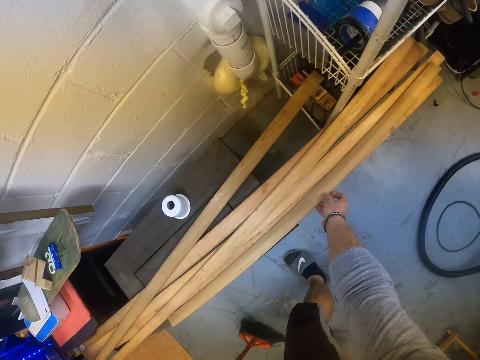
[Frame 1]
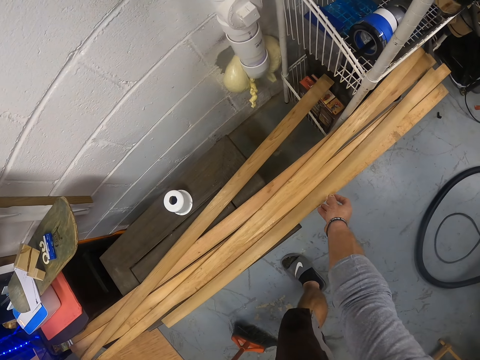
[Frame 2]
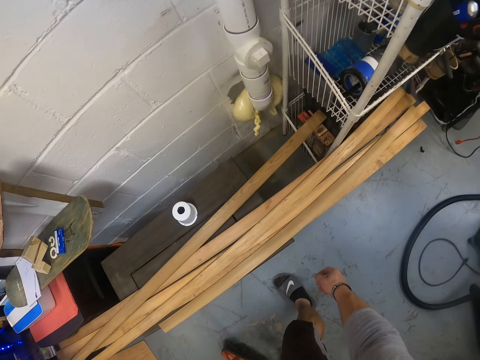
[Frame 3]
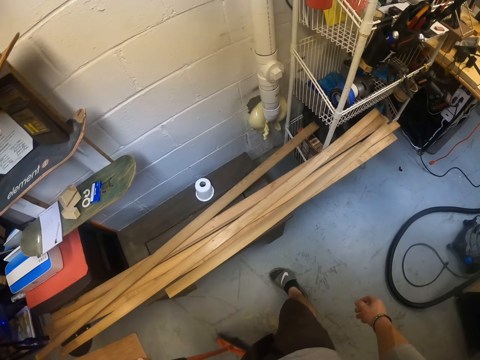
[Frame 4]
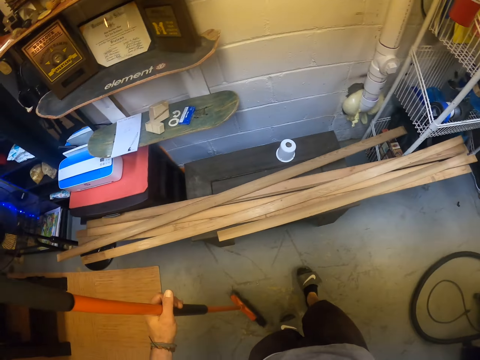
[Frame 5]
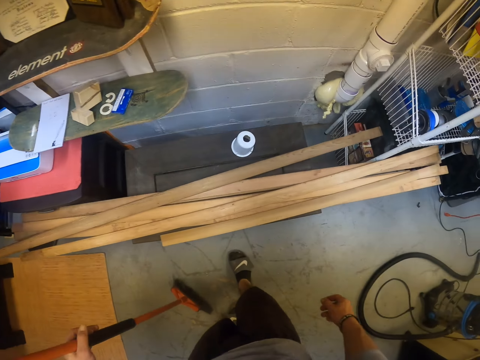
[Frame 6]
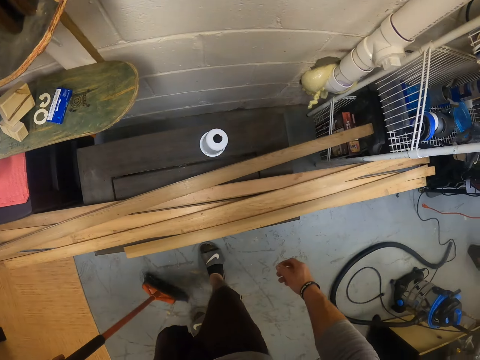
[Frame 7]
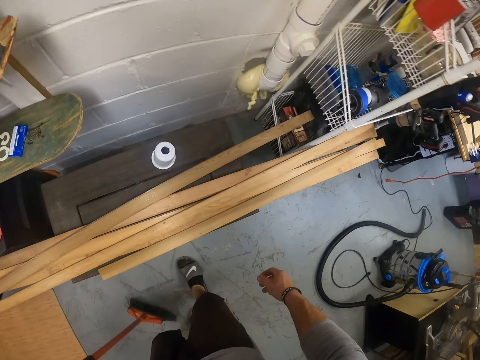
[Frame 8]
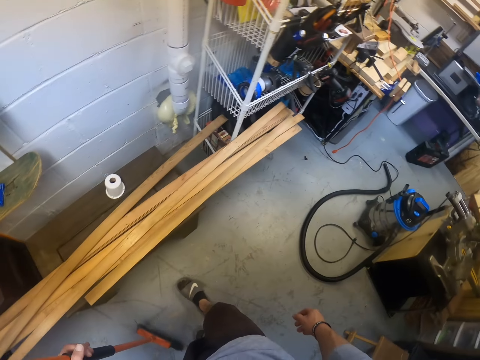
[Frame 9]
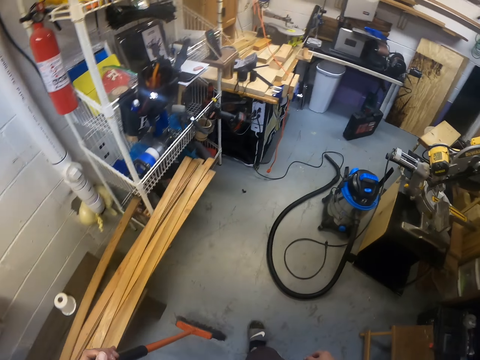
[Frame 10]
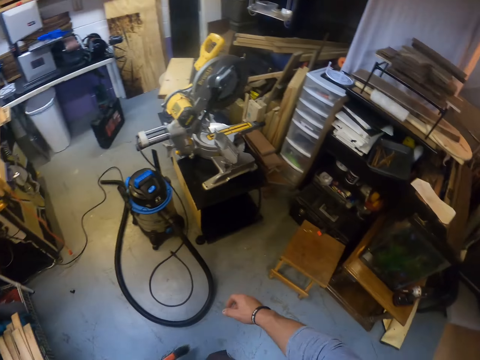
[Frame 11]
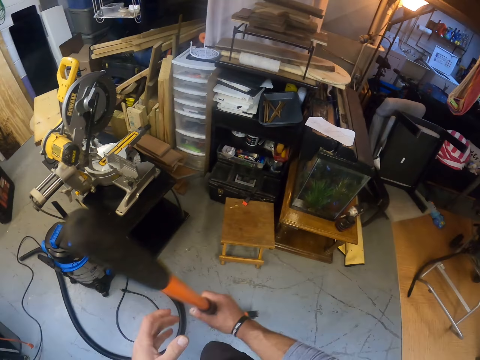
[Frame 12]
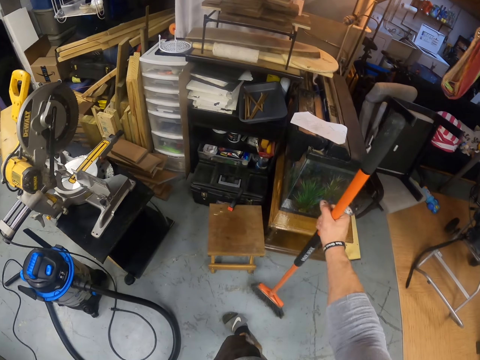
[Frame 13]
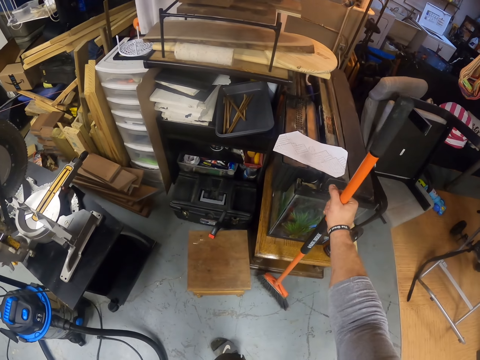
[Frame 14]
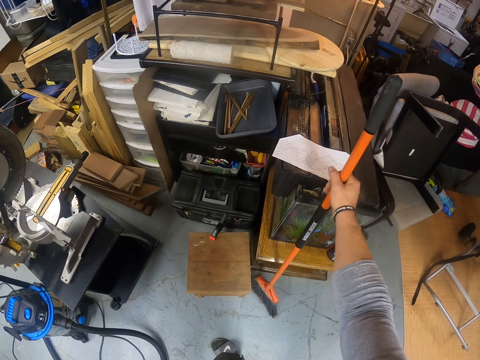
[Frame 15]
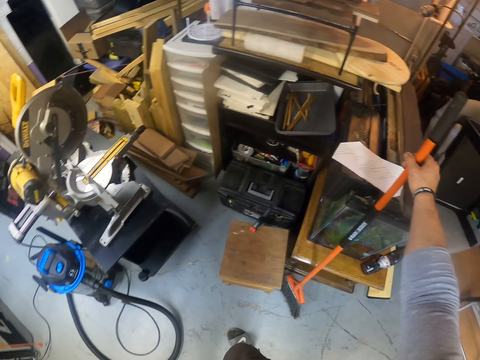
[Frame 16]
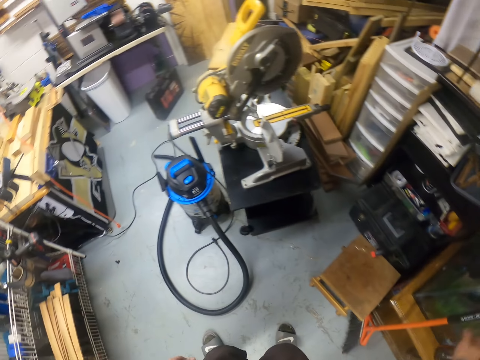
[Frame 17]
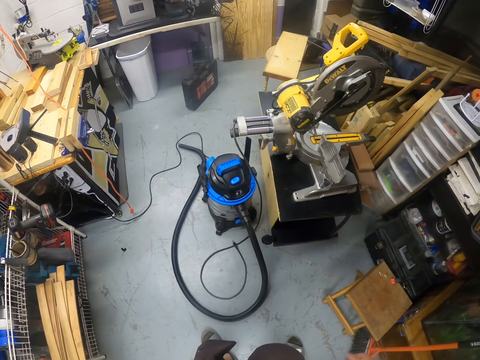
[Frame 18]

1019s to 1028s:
The camera wearer passes the broom from his left hand to his right hand. He moves around the room. He rests the broom on the ground by a table with his right hand.

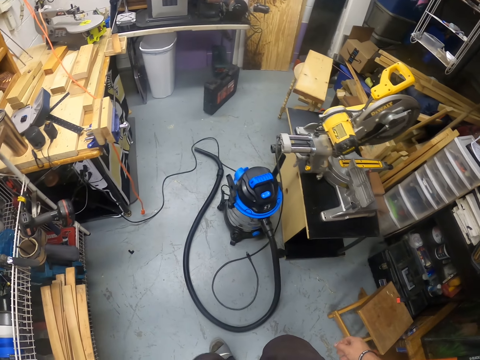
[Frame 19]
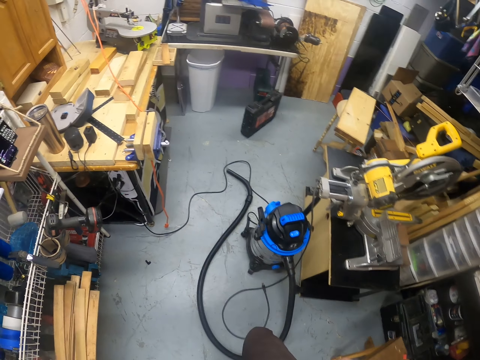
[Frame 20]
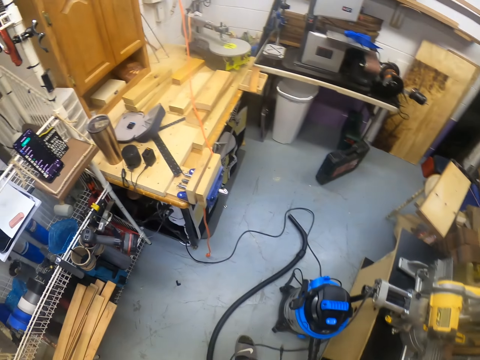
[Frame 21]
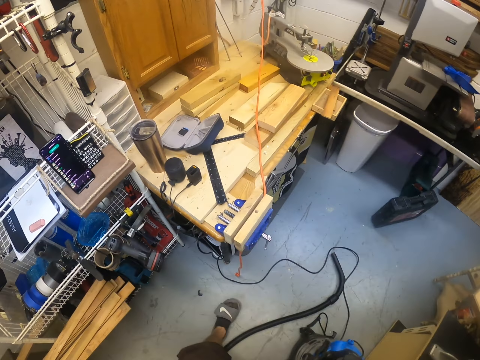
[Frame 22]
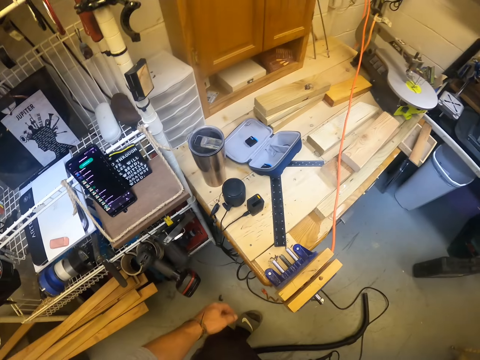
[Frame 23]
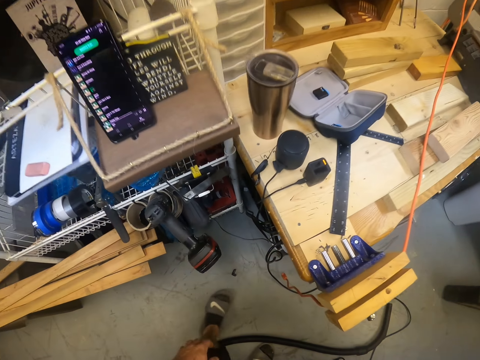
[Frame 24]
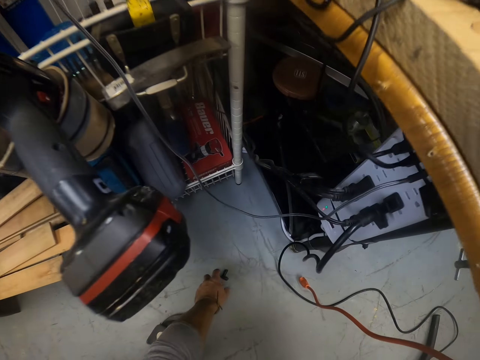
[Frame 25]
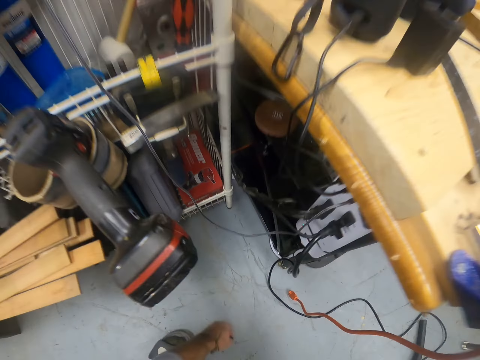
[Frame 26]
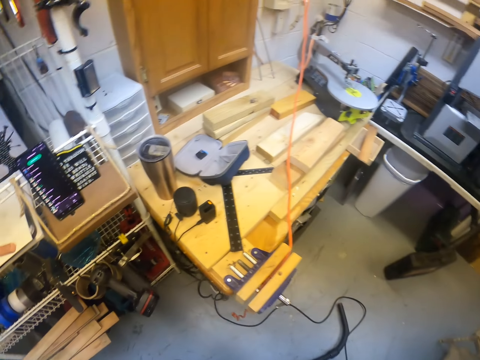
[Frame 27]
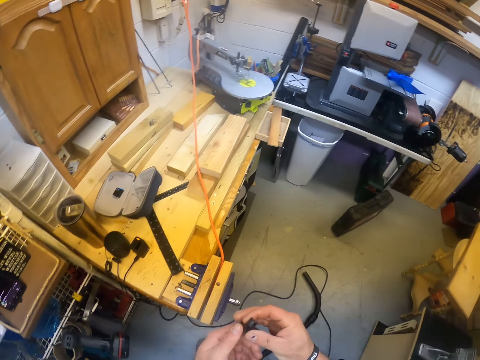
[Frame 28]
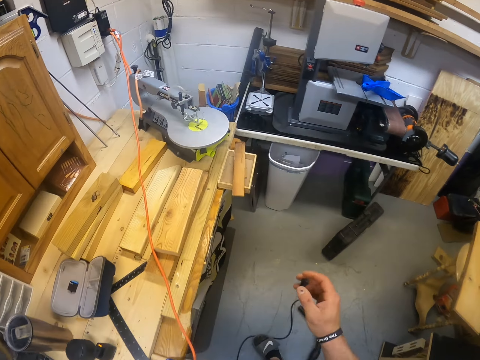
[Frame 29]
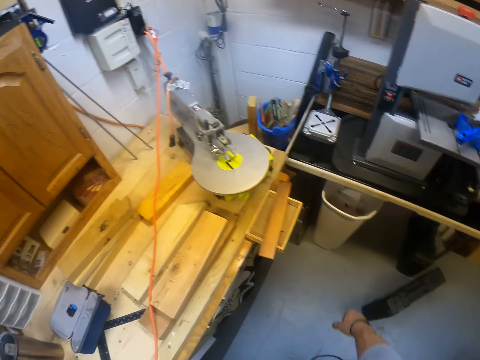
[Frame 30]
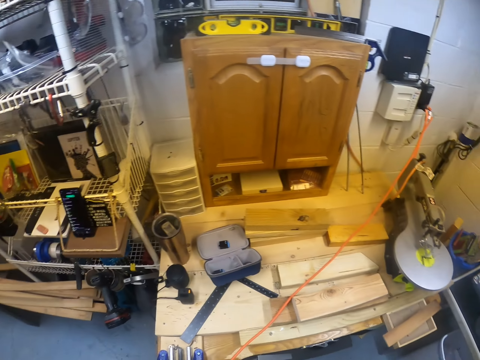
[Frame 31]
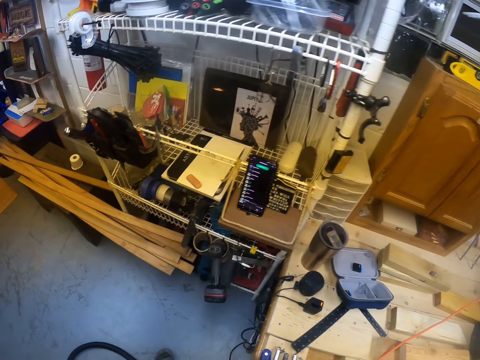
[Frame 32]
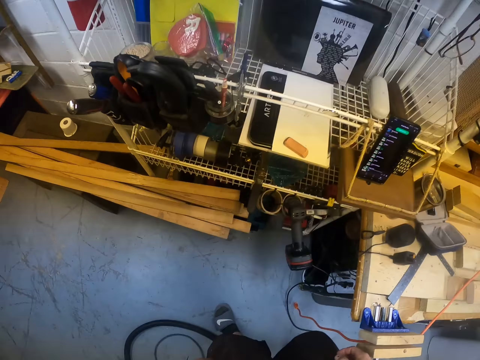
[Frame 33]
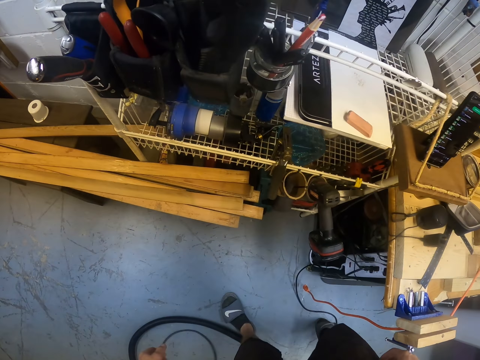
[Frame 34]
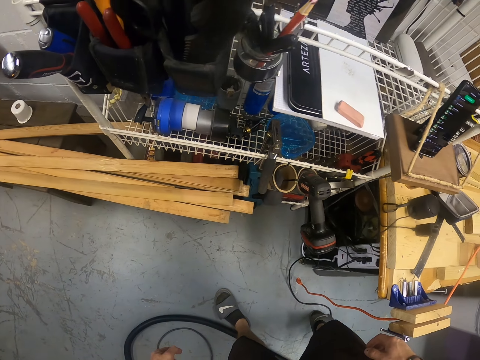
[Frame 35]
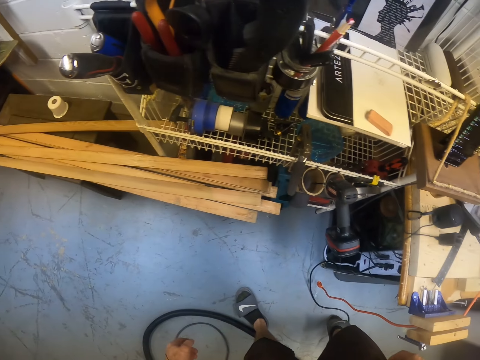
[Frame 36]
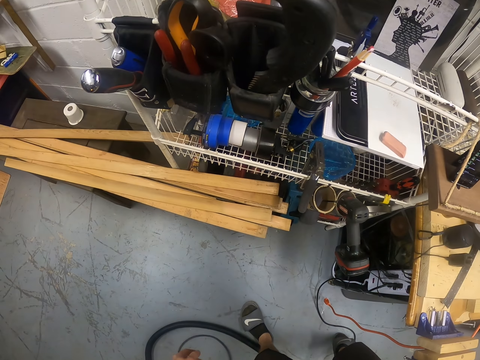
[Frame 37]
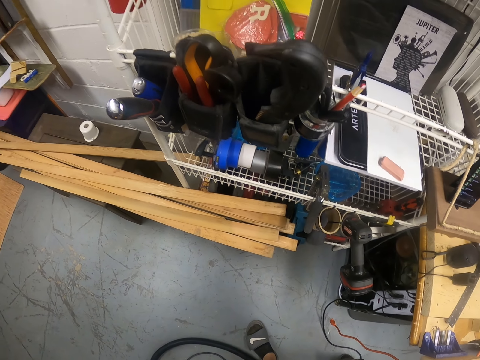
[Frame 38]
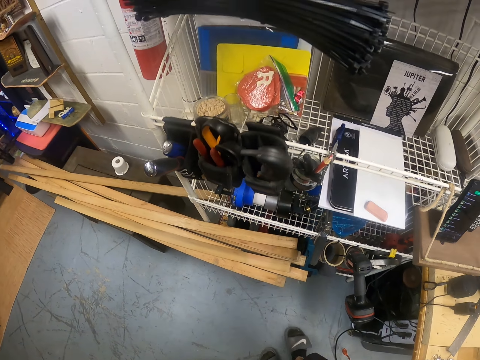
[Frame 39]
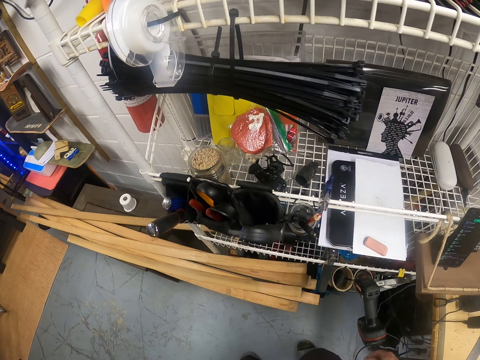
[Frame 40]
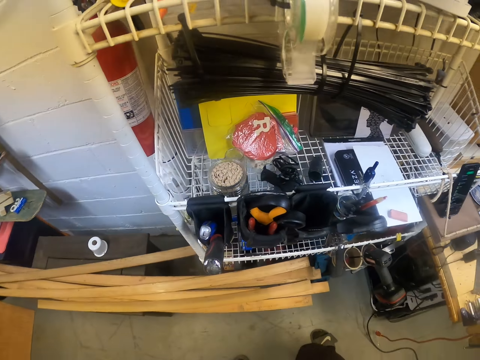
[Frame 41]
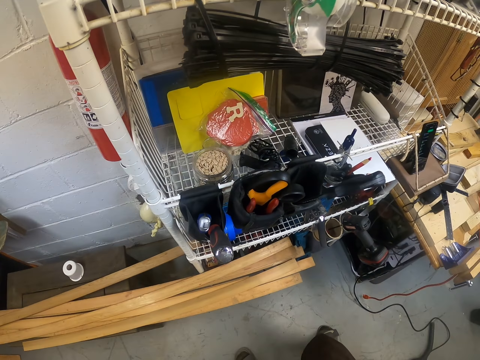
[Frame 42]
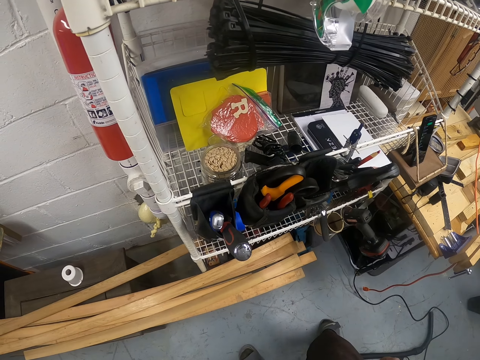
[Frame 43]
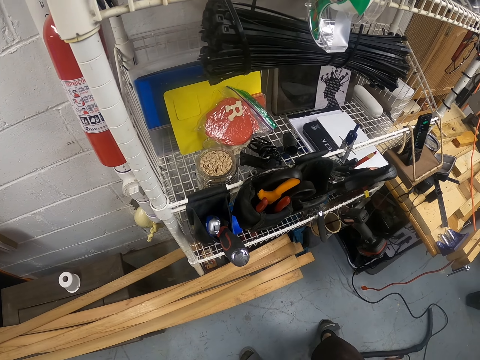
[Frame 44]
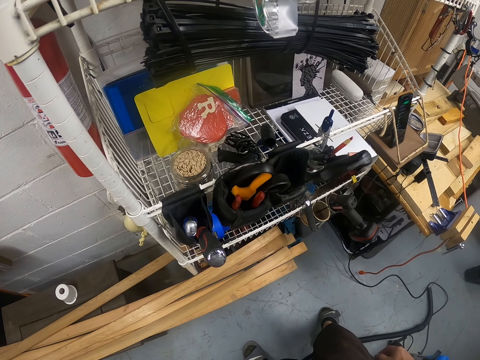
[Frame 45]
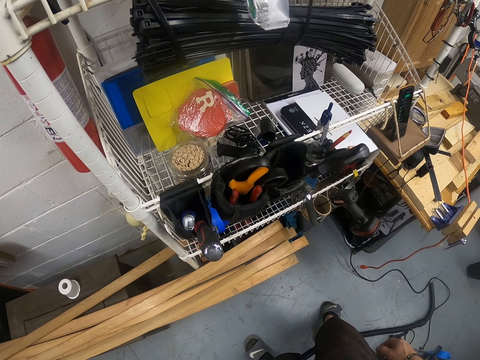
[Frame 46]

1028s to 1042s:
The camera wearer walks towards the bucket bin. He picks a piece of metal from the floor with his left hand. He passes the piece of metal from his left hand to his right hand. He throws the piece of metal in the waste bin with his right hand. He stares at the timber.

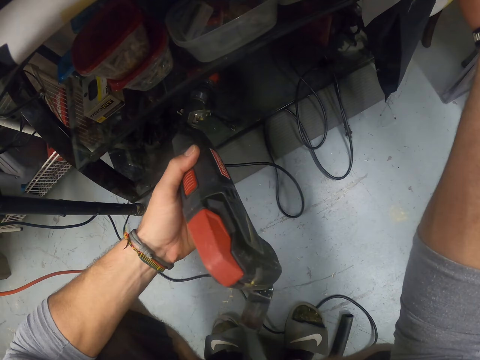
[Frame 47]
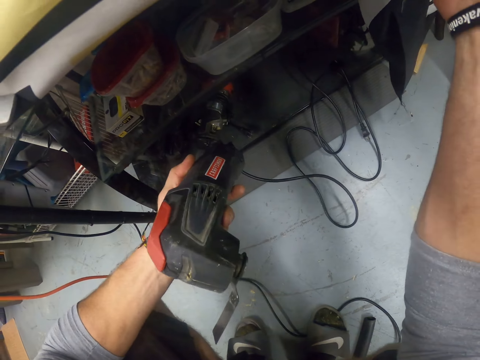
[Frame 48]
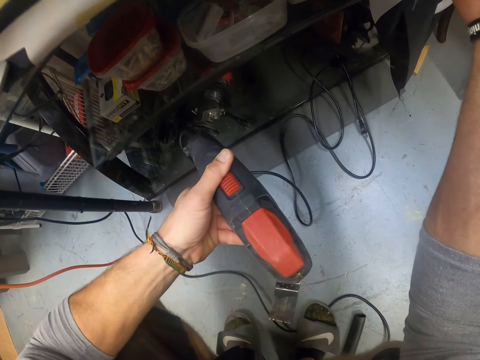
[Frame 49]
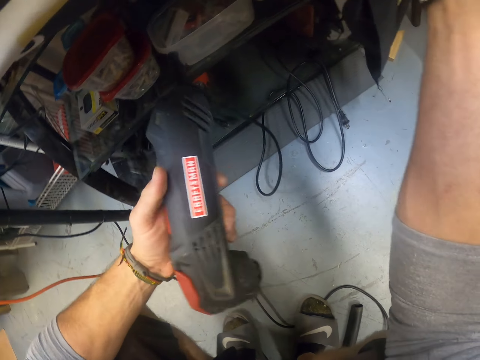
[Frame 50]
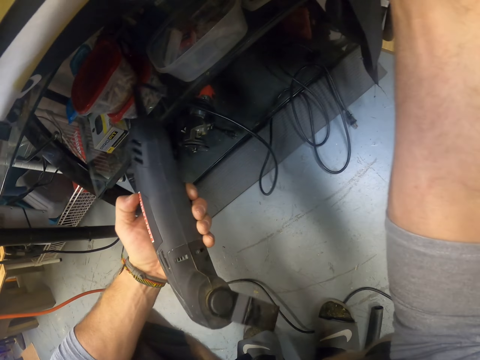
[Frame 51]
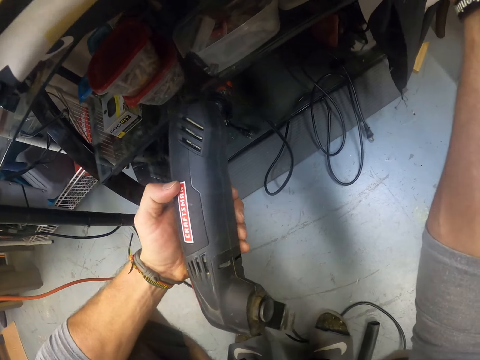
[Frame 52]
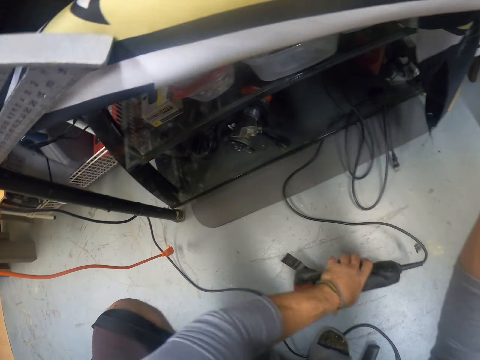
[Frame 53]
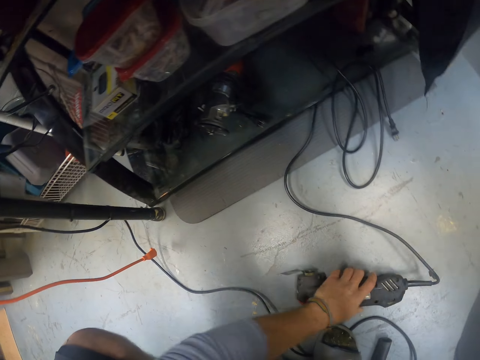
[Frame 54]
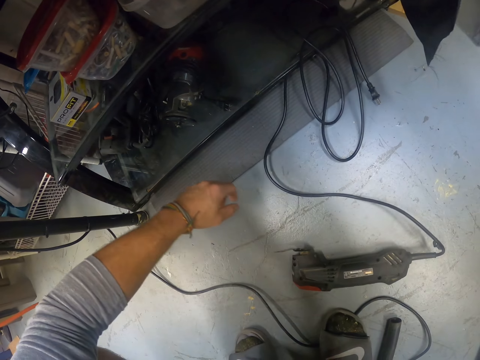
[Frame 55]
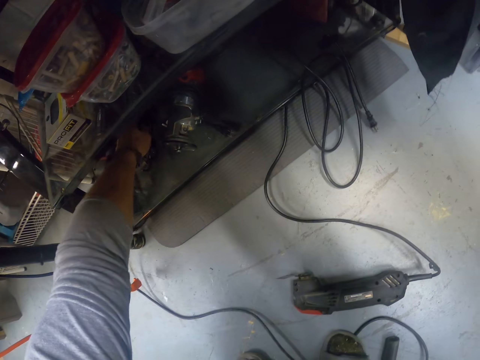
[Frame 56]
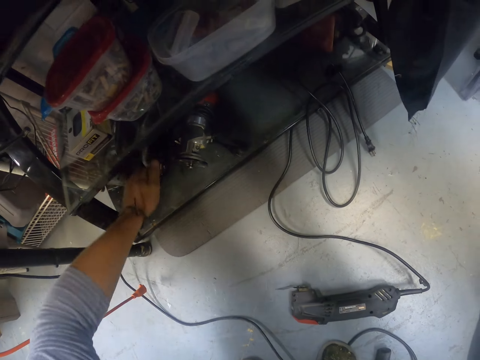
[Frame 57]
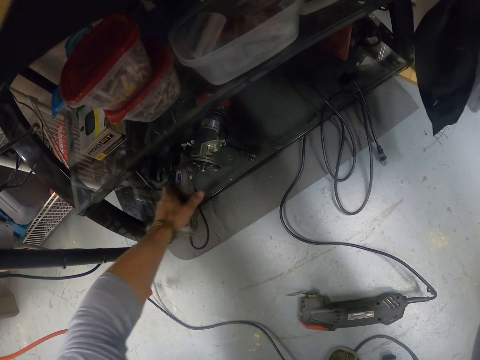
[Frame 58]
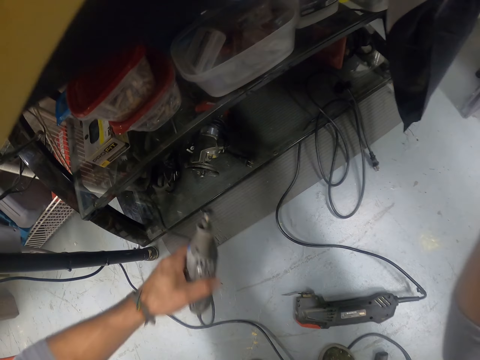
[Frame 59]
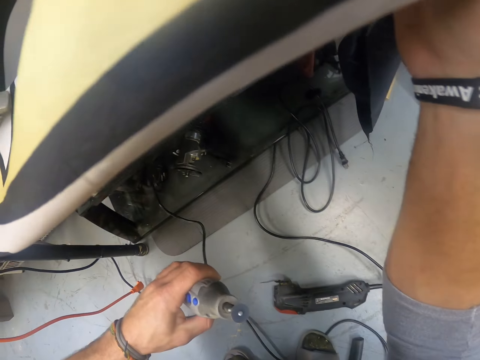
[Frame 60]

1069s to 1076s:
The camera wearer stares at the power driller. He drops the jigsaw or power driller on the floor with his left hand. He picks a circular saw or power driller from the cupboard with his left hand.
